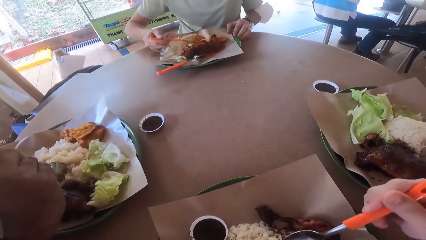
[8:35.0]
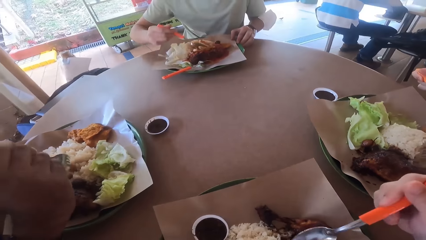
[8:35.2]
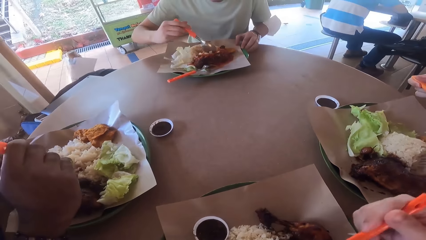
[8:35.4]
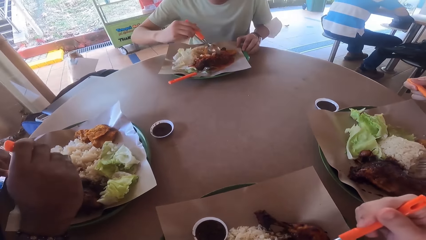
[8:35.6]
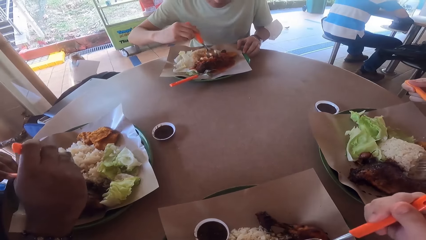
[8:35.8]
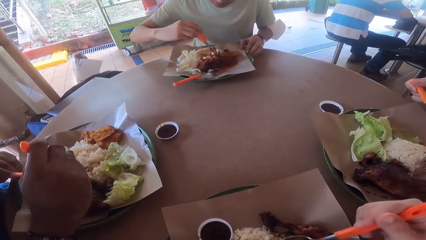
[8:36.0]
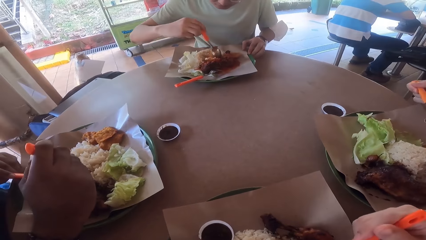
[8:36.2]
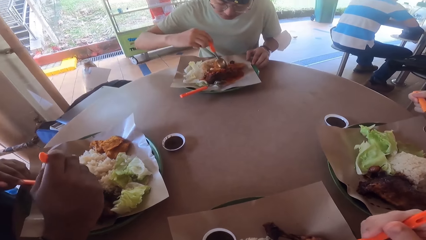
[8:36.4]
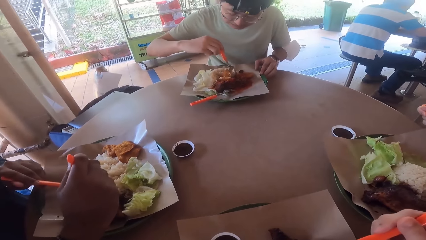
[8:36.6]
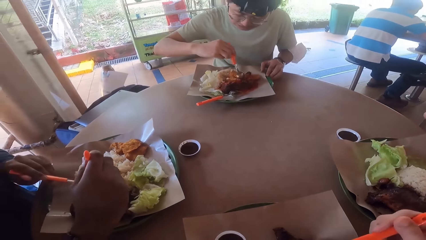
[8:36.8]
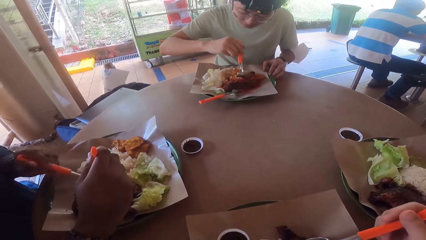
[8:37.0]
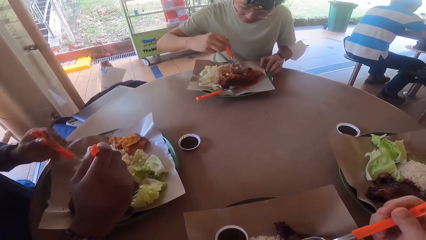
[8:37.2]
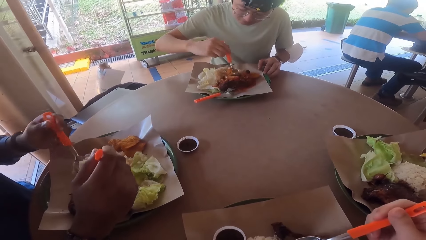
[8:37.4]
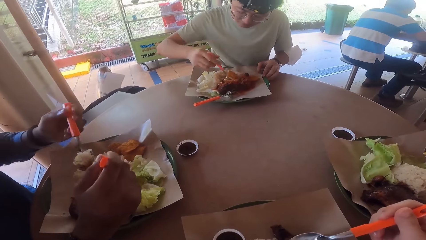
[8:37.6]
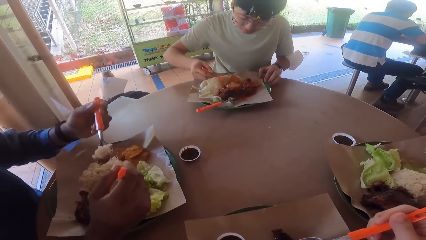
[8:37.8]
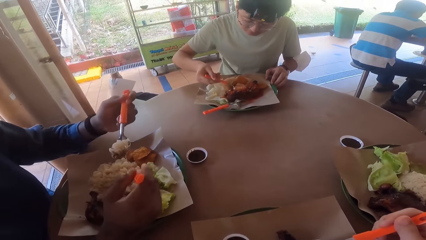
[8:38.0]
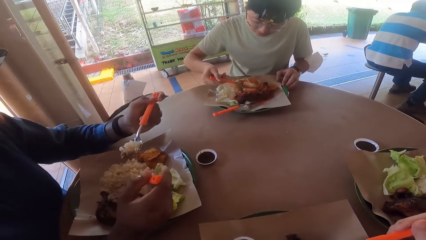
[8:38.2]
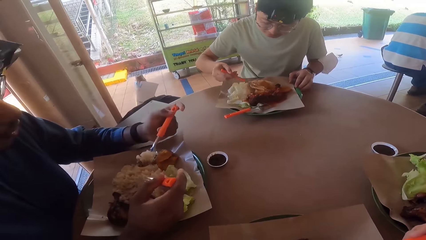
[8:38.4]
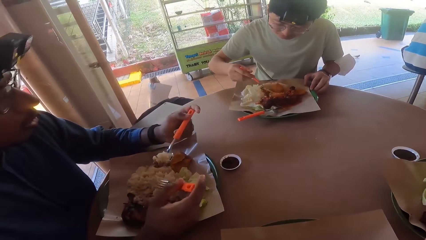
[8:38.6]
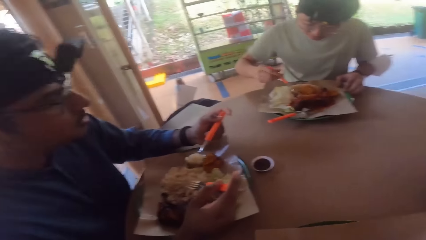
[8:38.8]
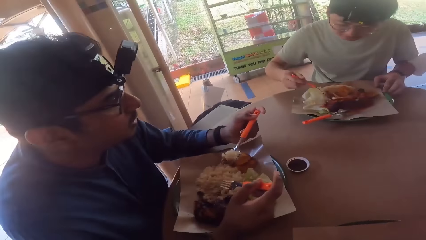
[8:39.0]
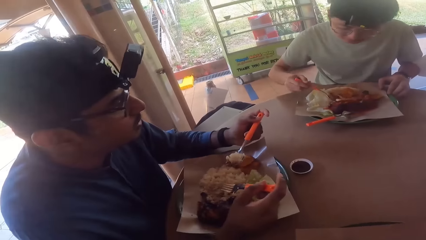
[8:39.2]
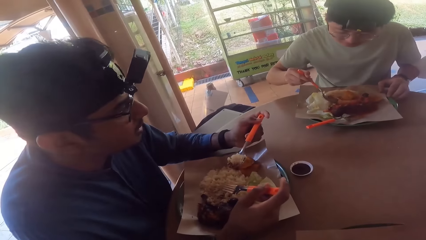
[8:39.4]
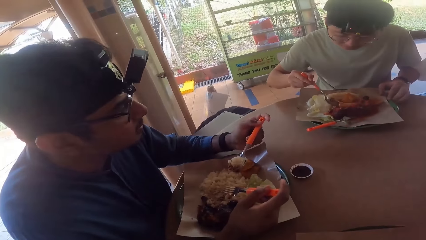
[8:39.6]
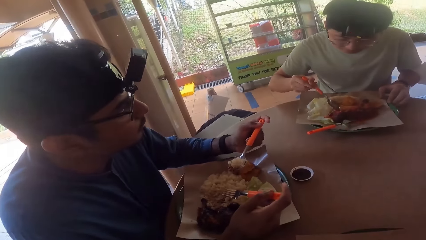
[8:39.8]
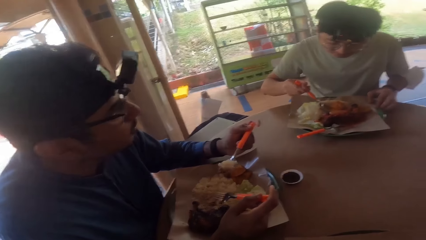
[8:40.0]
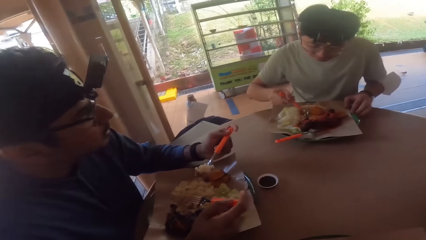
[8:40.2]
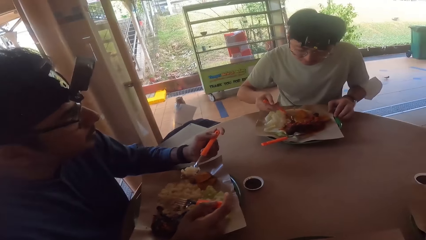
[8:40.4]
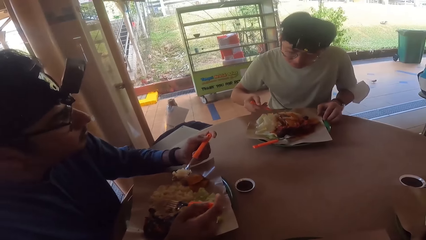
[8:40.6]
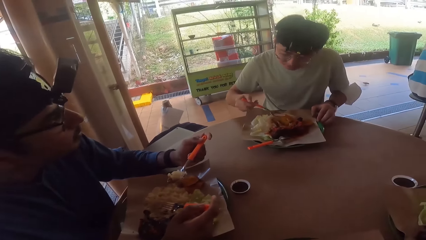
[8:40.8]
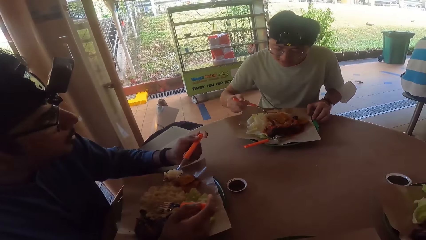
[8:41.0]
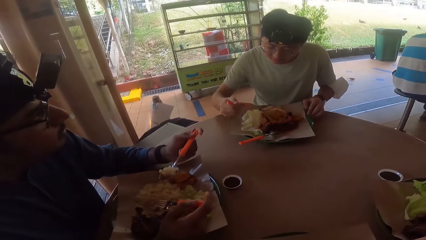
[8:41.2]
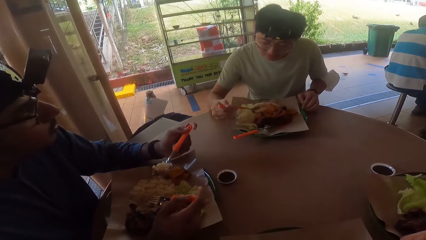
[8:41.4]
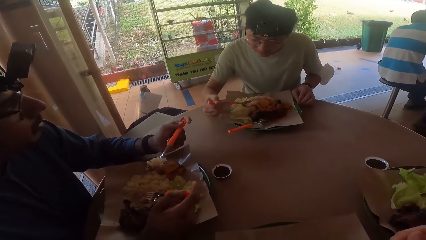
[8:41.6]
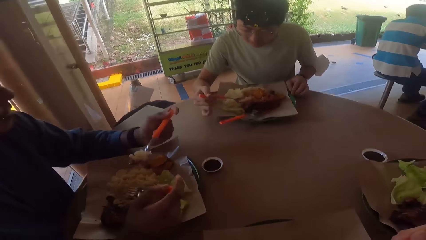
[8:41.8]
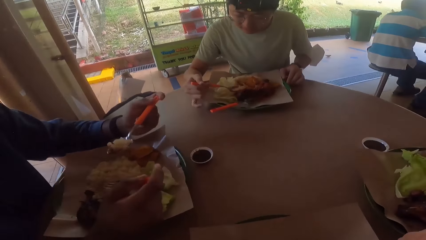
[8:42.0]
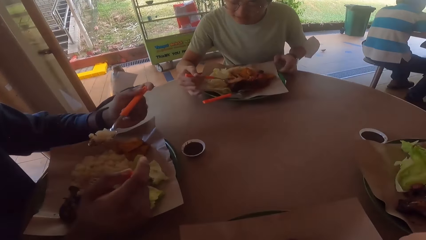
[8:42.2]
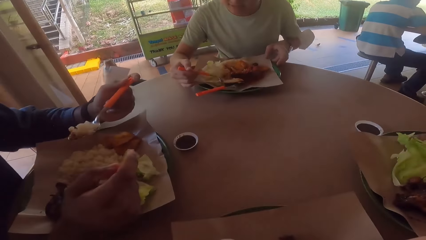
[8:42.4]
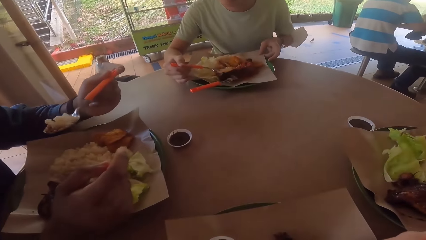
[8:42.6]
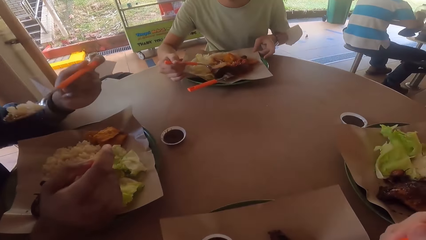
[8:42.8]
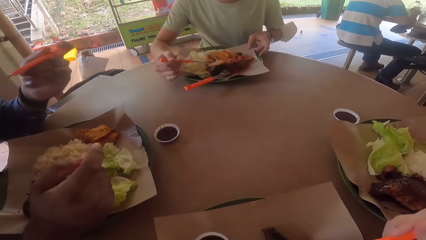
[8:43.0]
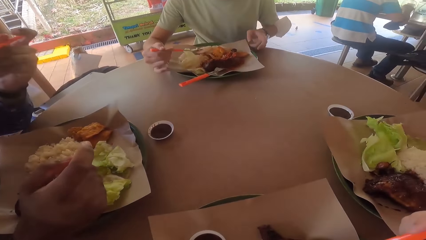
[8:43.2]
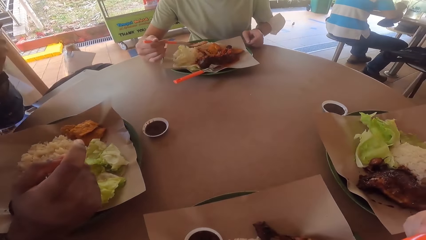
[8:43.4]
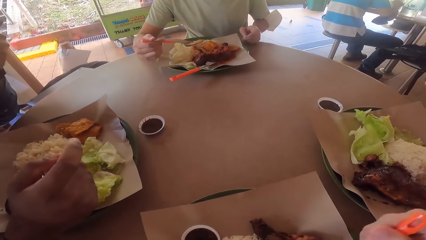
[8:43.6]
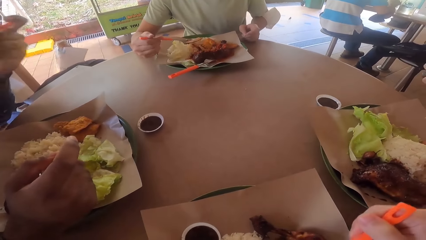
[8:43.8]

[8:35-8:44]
Three persons and the camera wearer eat their food. A man converses with another man.

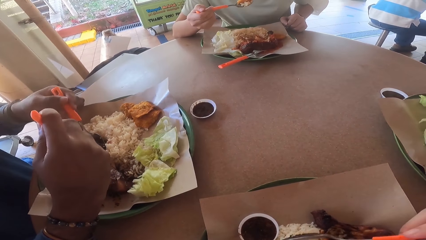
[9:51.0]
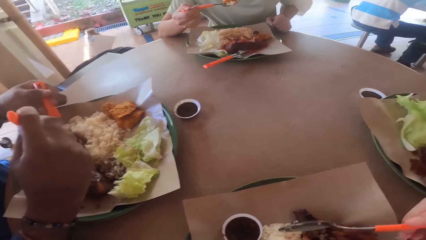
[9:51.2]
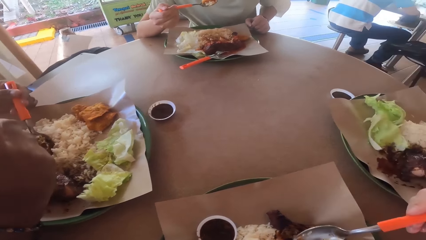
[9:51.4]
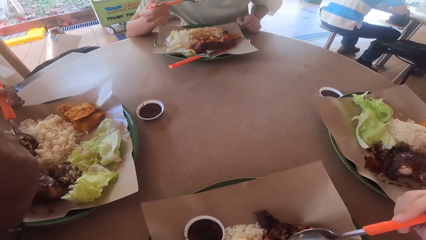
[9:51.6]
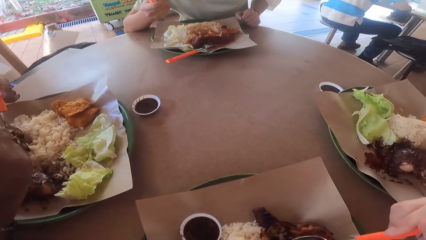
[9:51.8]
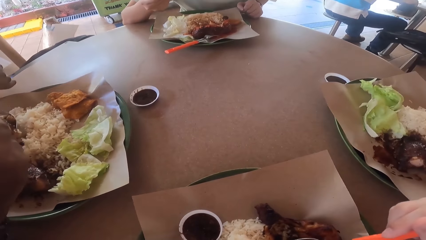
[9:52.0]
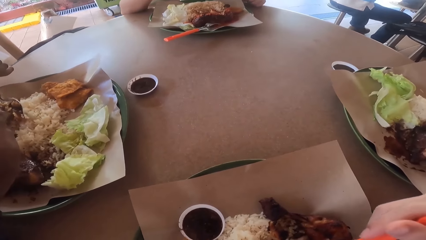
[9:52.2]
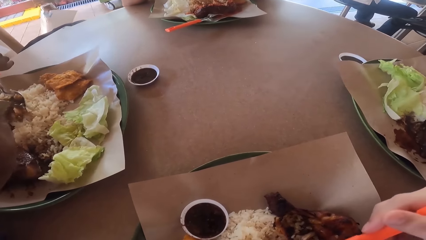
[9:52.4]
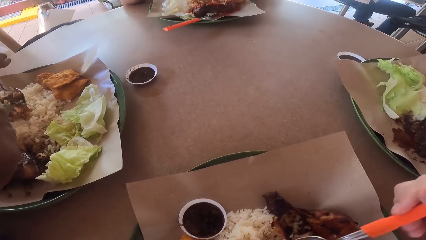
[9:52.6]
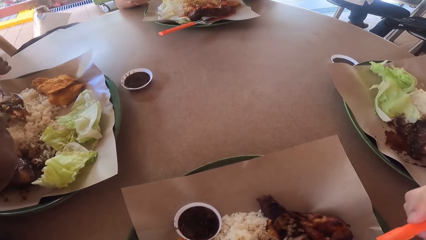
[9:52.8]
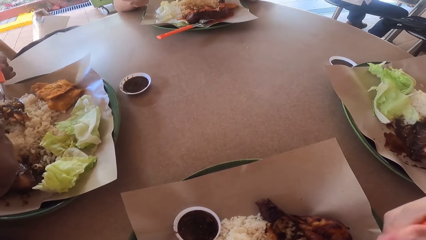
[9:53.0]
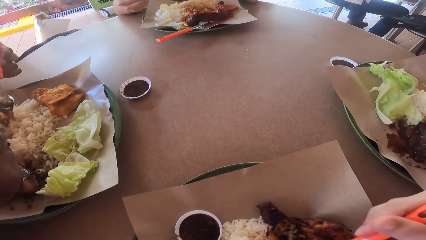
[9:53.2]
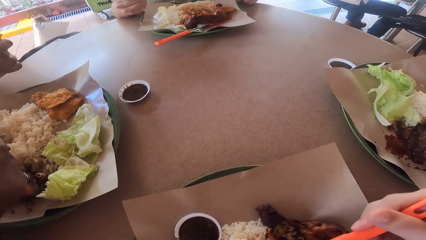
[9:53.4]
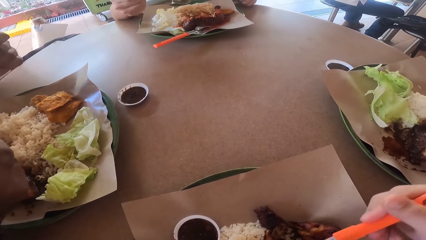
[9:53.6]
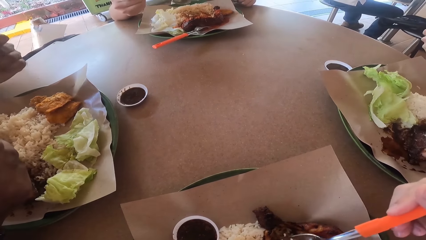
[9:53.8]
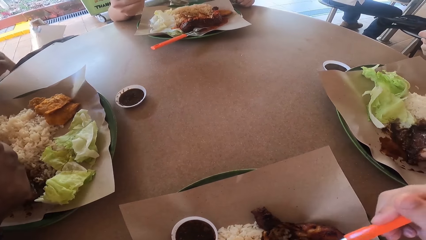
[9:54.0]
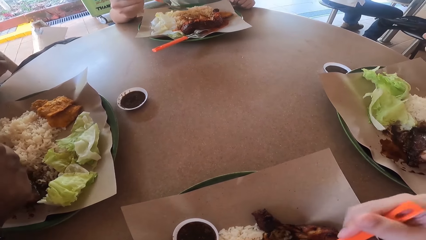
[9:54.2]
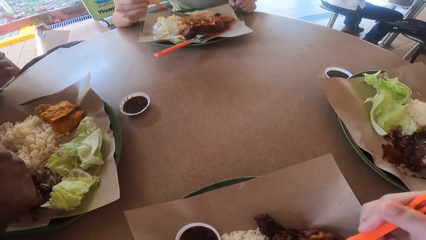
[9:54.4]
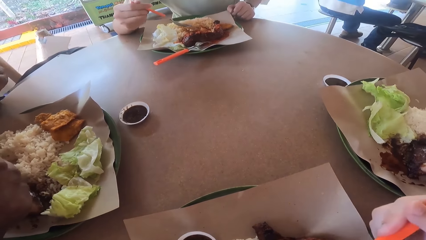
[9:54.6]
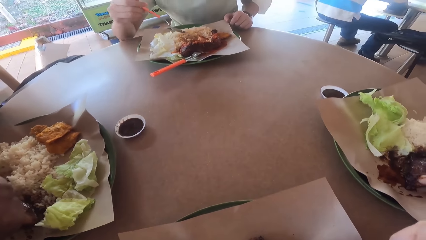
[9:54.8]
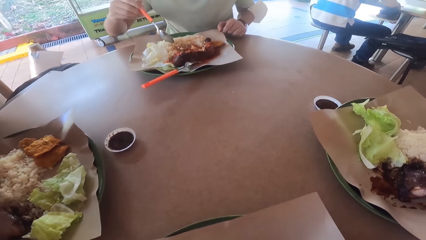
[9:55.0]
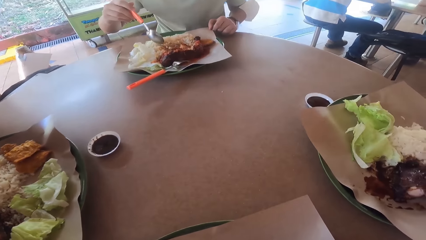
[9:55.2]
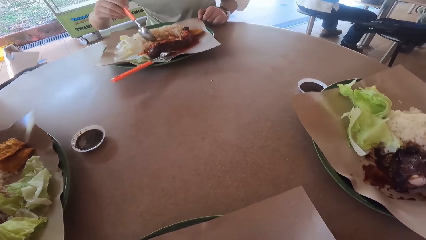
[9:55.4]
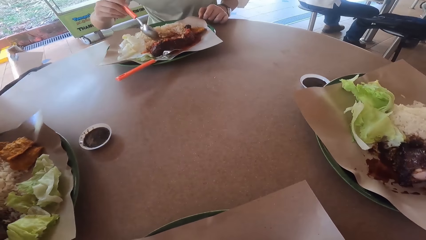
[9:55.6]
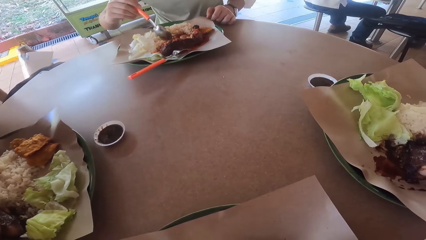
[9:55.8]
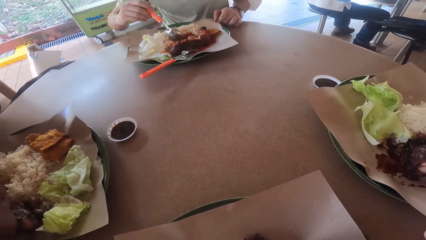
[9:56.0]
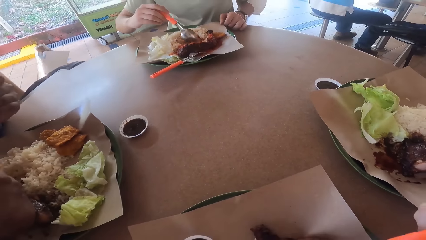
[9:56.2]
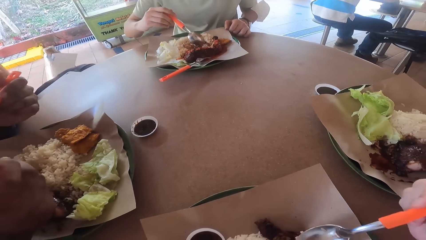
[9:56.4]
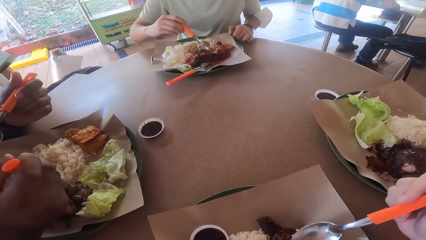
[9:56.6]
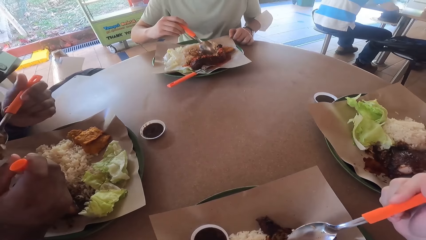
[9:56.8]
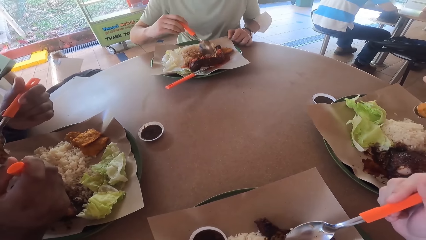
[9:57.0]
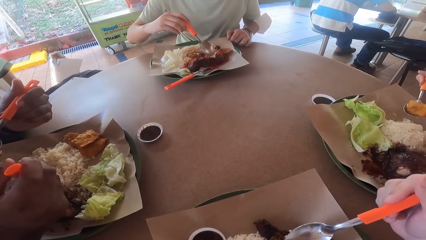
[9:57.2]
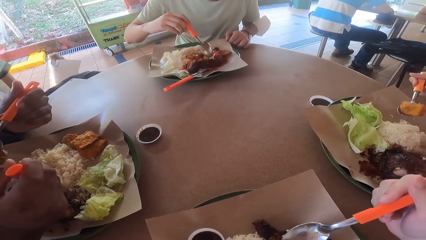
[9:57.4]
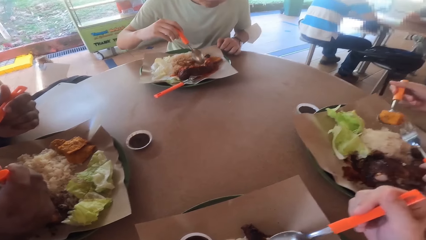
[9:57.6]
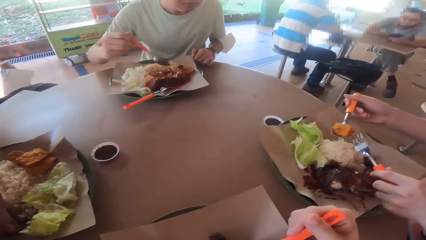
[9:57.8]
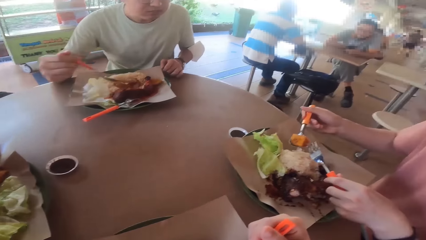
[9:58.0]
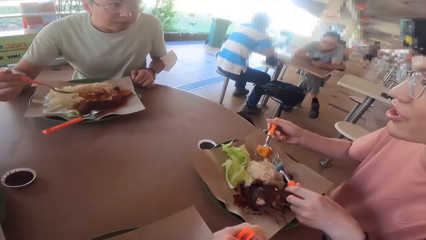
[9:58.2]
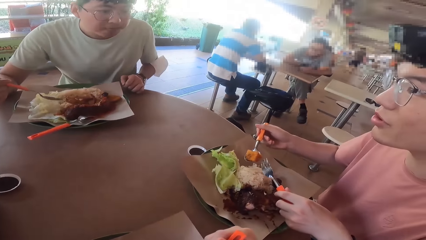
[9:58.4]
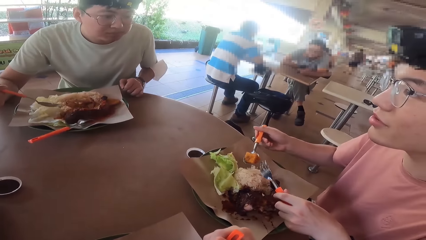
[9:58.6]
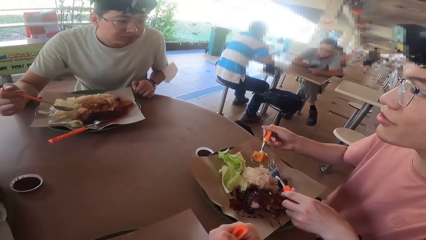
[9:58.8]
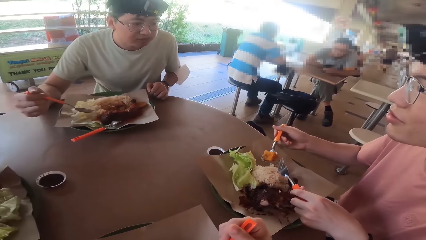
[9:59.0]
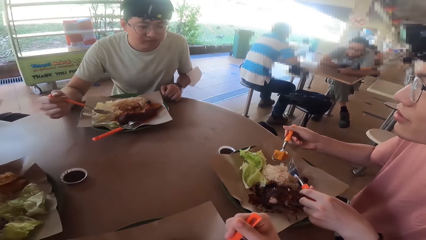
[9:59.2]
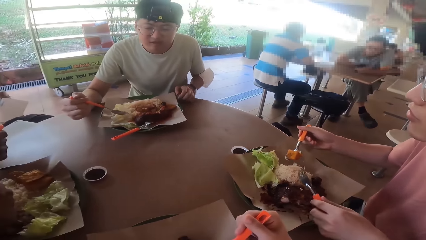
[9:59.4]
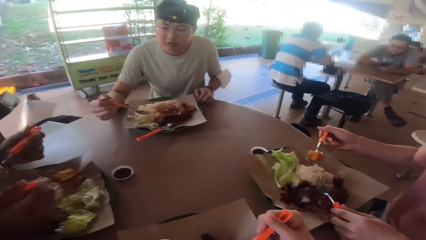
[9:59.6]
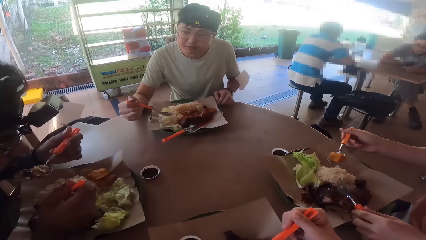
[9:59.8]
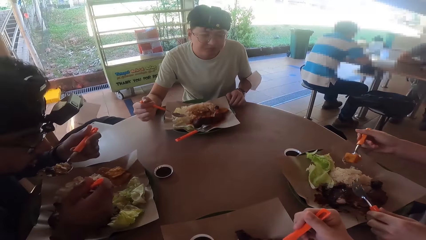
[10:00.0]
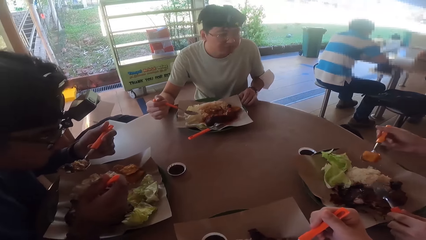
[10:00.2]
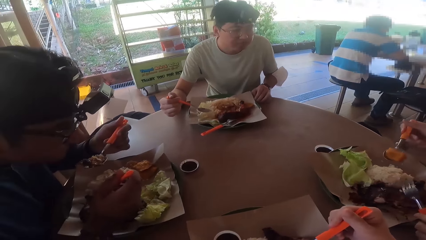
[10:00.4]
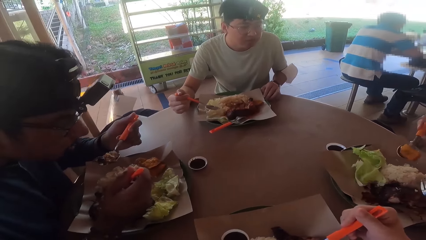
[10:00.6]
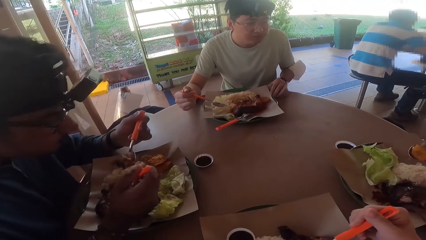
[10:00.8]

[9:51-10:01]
A man converses with another man. A man eats food from his plate.
